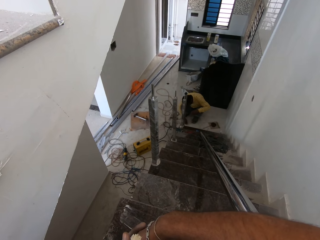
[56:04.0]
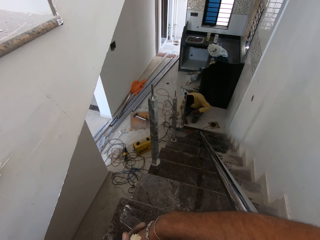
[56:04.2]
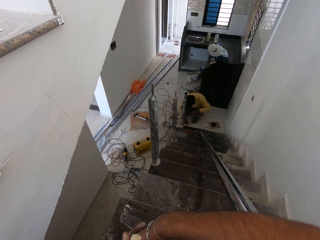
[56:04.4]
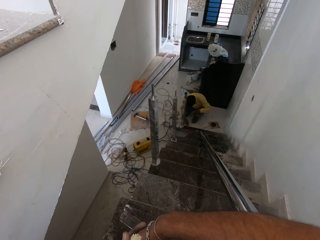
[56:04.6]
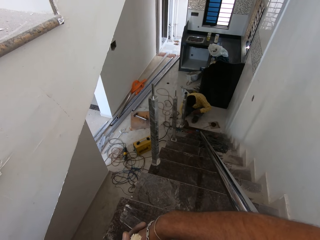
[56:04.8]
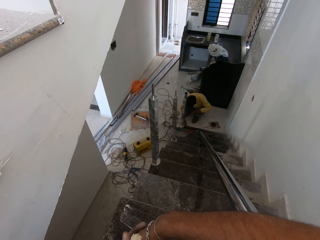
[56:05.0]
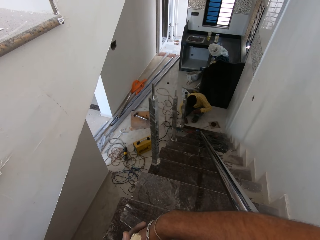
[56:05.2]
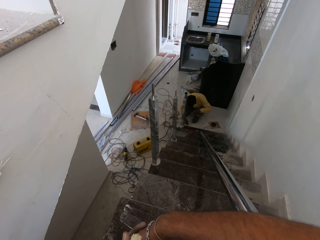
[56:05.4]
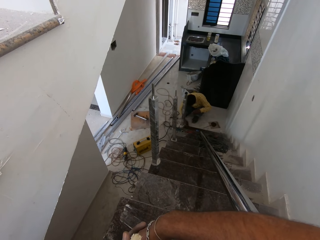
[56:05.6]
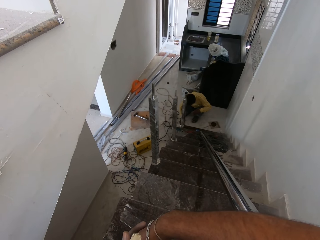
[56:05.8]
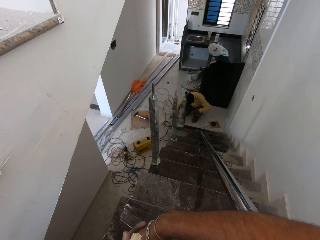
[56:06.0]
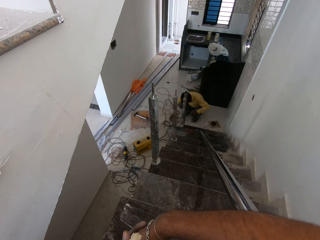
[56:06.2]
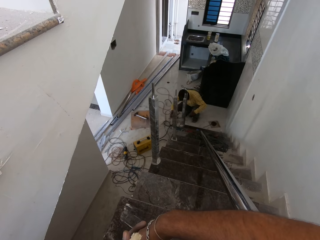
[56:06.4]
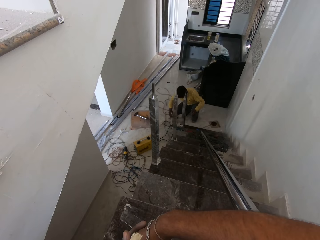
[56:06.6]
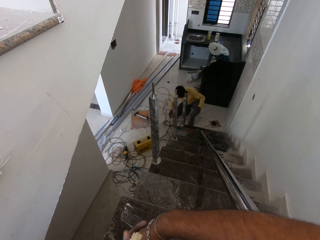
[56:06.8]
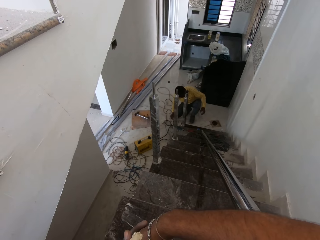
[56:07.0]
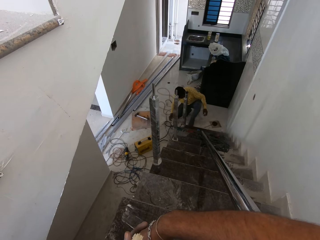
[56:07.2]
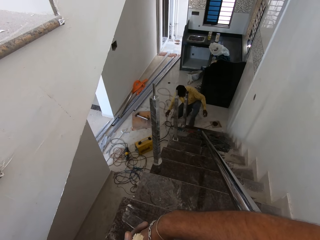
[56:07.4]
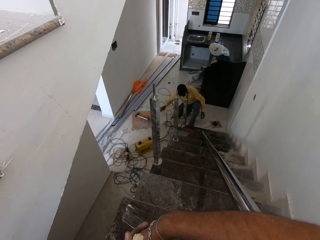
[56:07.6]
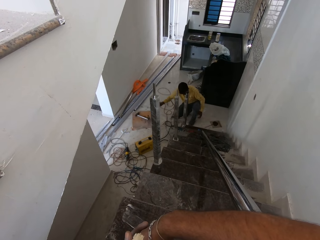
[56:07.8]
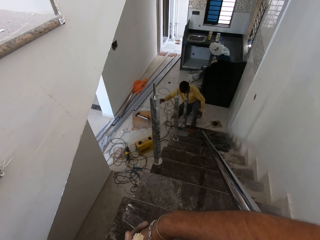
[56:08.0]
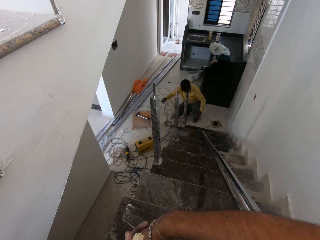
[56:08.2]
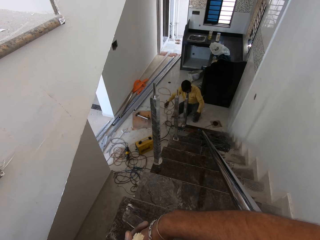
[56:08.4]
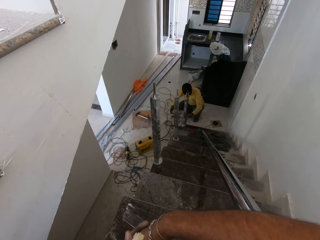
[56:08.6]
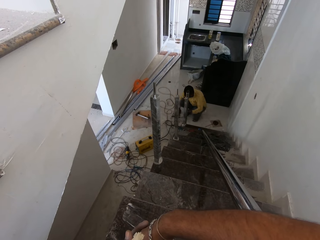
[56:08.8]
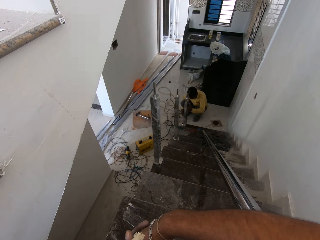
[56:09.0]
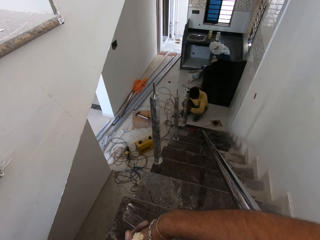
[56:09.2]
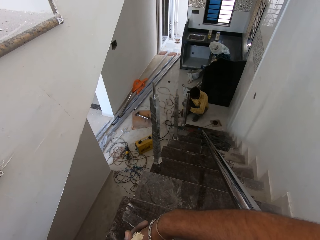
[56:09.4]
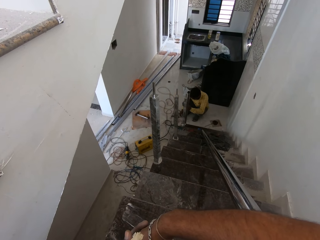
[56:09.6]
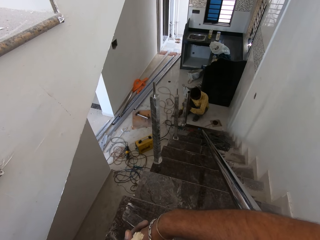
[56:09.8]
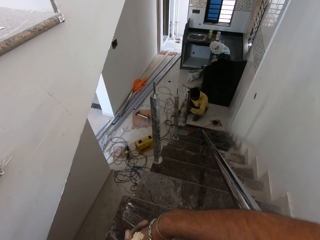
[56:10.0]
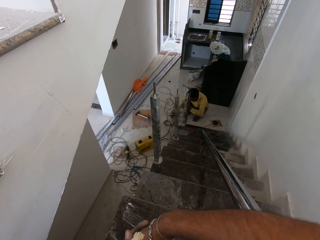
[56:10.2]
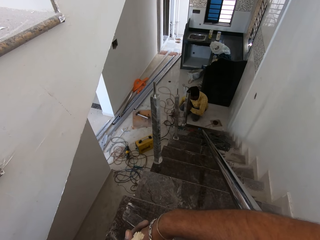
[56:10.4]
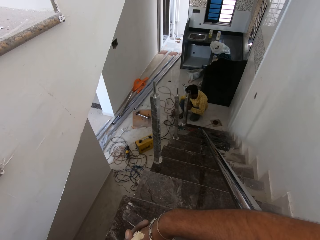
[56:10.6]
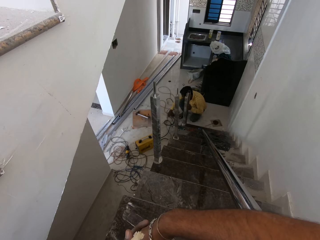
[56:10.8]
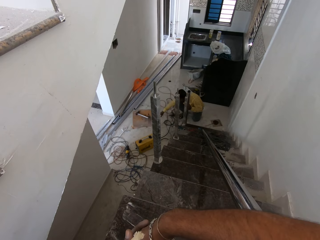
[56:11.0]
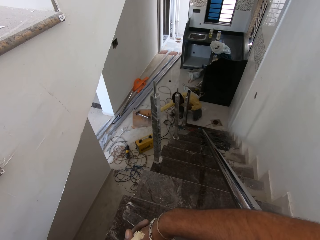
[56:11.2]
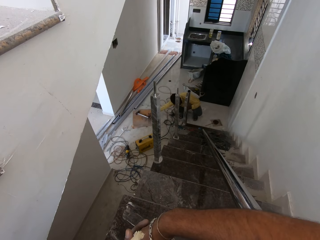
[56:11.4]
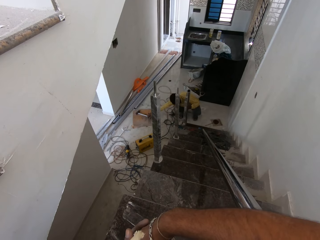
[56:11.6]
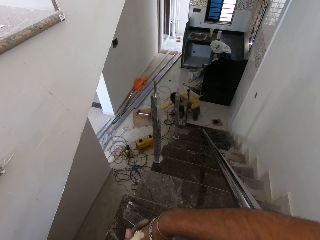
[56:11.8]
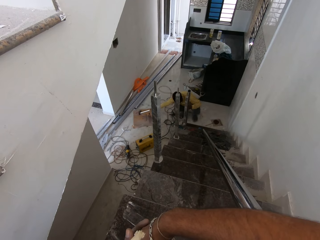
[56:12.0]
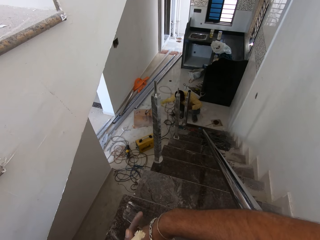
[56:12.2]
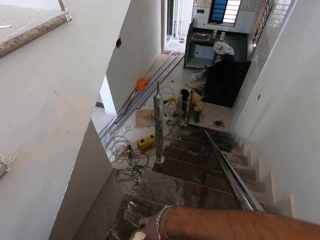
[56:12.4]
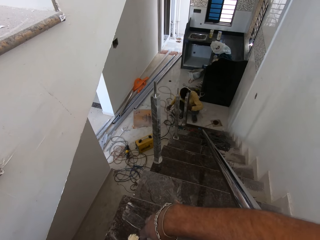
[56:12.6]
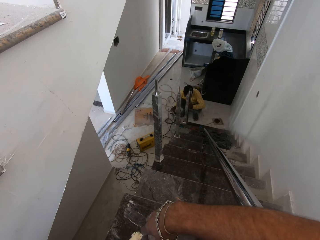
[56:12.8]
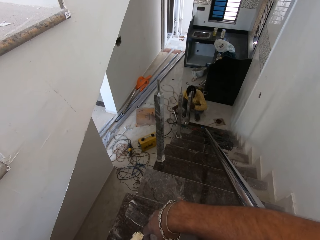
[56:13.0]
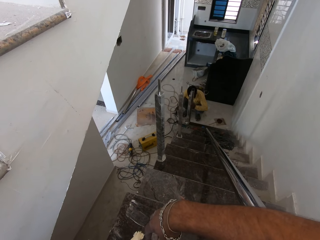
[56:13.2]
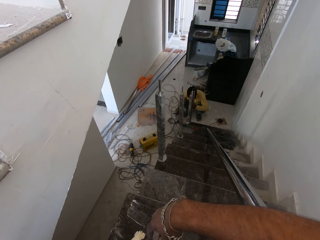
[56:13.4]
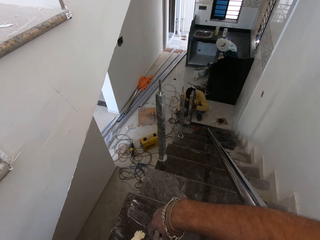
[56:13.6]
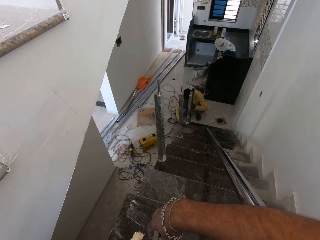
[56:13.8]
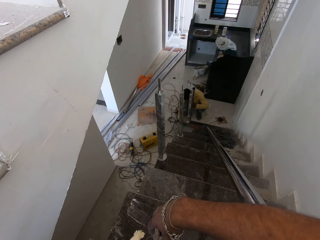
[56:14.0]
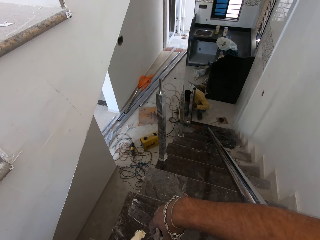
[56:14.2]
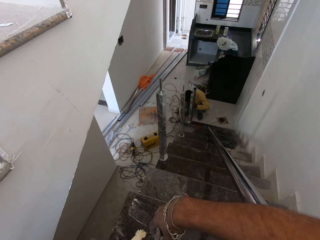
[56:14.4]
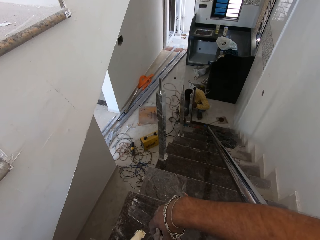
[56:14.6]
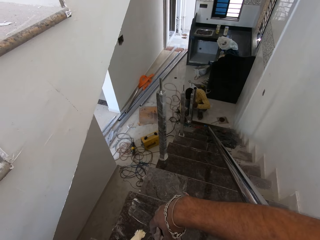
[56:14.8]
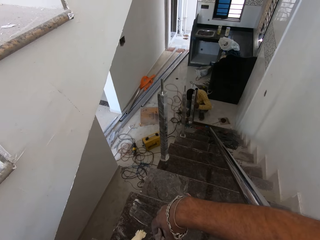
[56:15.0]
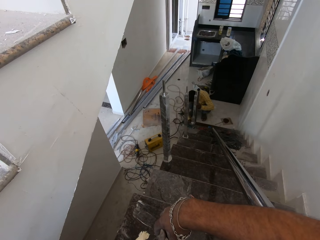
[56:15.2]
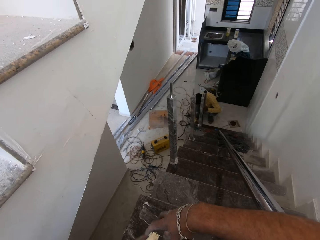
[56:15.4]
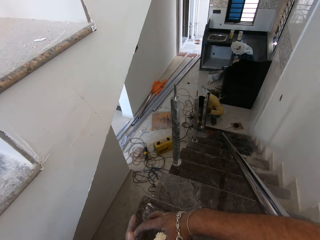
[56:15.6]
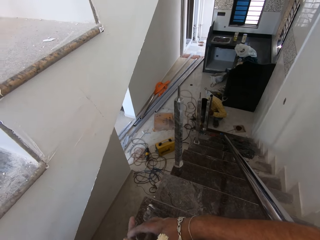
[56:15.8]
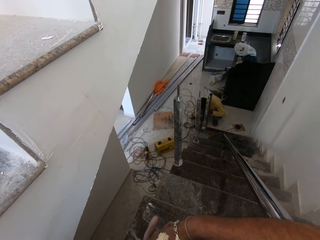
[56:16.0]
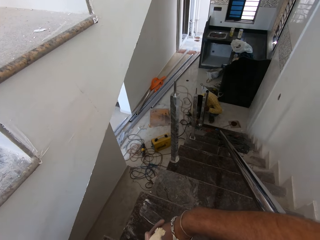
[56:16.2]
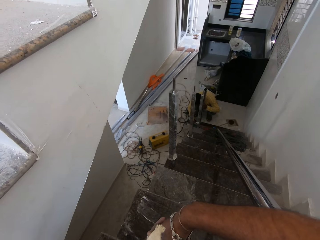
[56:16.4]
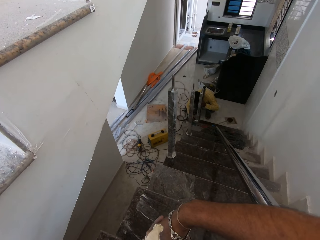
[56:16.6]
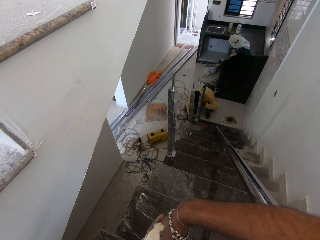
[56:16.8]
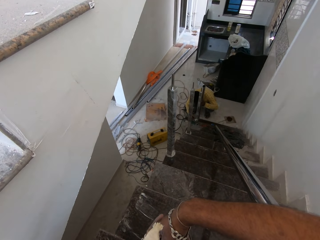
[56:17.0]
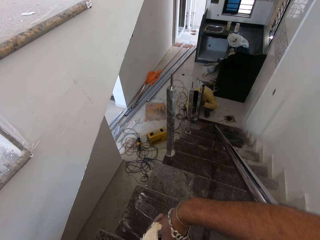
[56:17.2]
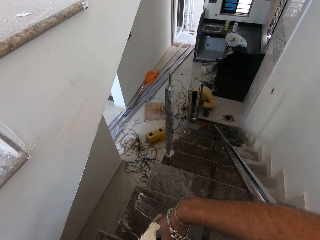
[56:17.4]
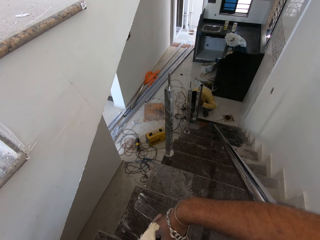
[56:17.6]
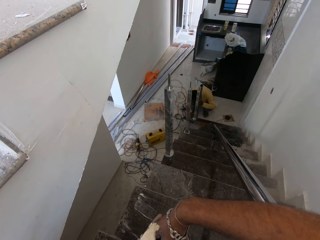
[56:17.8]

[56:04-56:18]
The man picks nails from the ground with his right hand. The man holds something in the floor, rubs something in the floor with the hand, and rubs the floor with the leg. The man holds the metal bar with the left hand and moves the wires with the right hand. The man takes a grinder or another metal bar from the ground with his right hand. The man drops the metal bar in the floor and holds something in the floor.

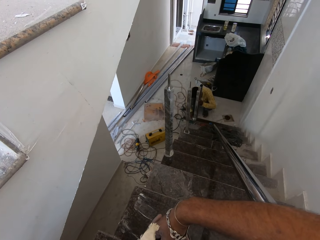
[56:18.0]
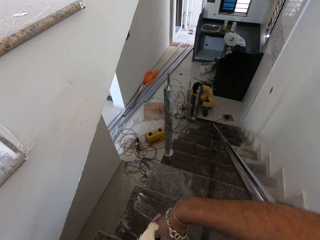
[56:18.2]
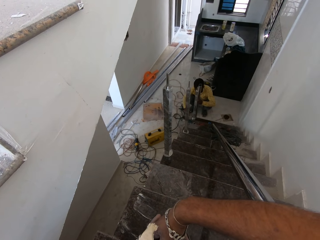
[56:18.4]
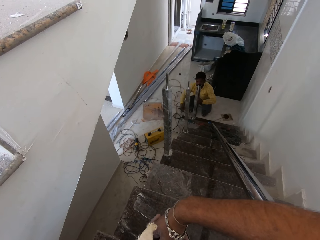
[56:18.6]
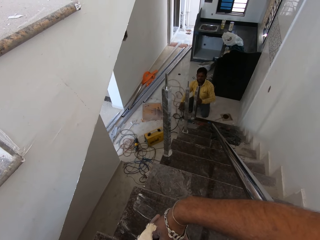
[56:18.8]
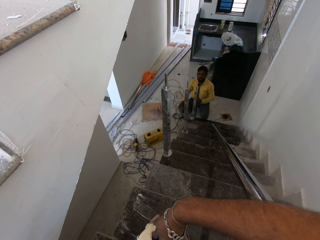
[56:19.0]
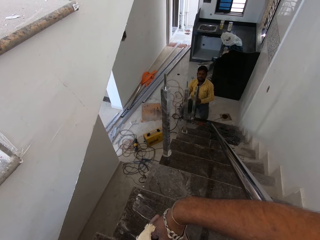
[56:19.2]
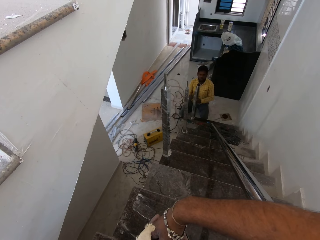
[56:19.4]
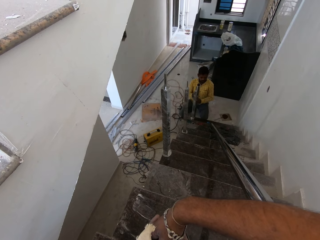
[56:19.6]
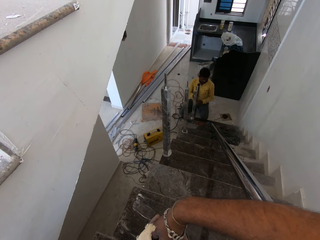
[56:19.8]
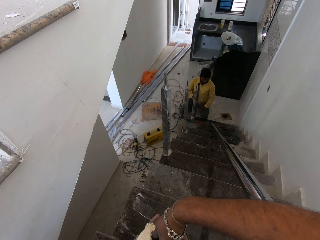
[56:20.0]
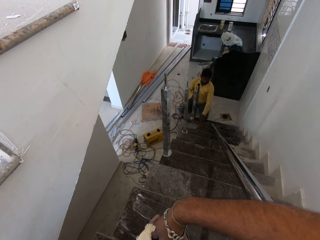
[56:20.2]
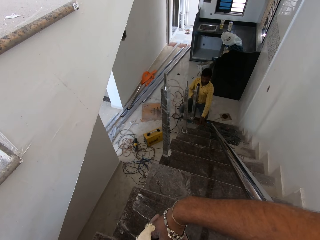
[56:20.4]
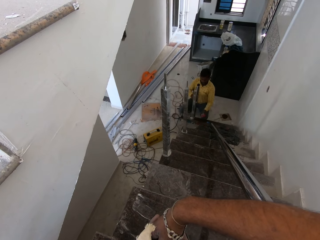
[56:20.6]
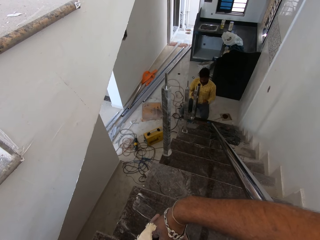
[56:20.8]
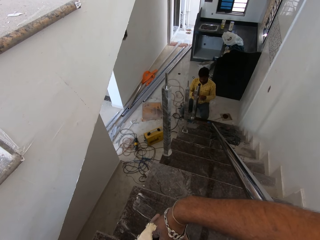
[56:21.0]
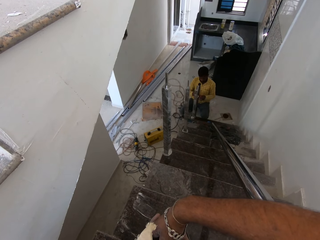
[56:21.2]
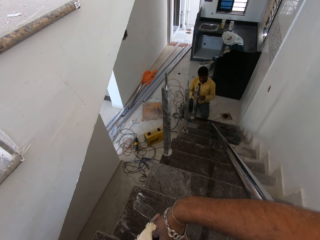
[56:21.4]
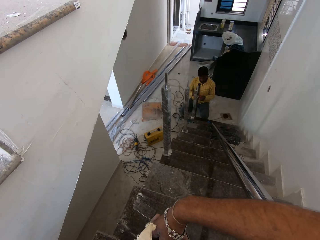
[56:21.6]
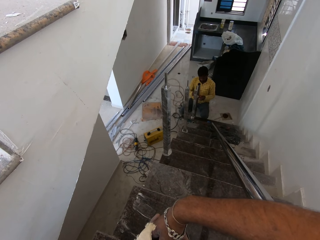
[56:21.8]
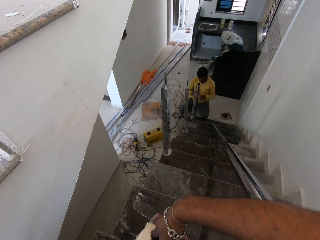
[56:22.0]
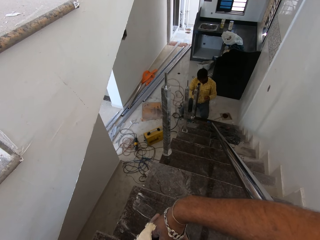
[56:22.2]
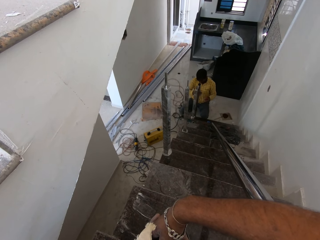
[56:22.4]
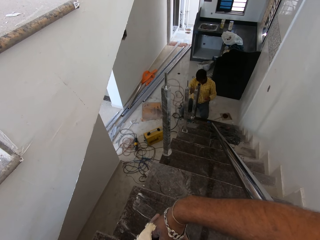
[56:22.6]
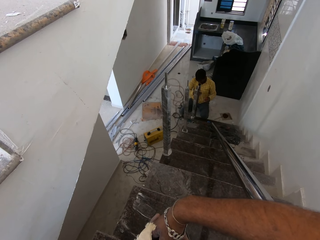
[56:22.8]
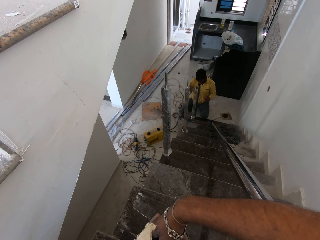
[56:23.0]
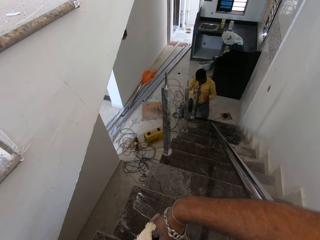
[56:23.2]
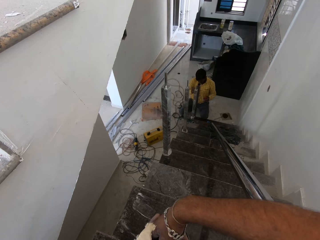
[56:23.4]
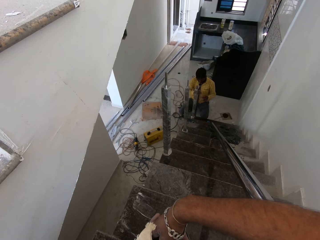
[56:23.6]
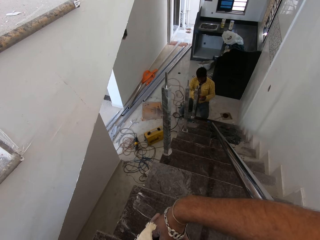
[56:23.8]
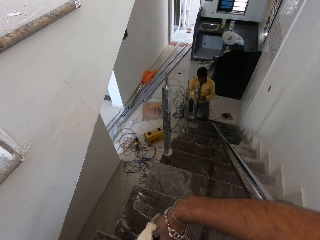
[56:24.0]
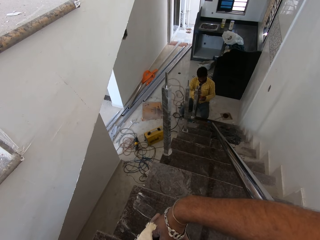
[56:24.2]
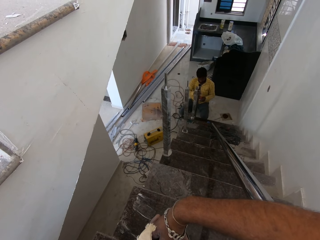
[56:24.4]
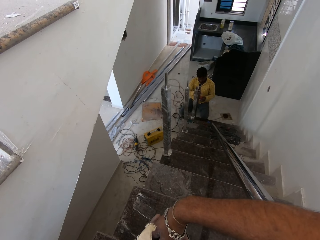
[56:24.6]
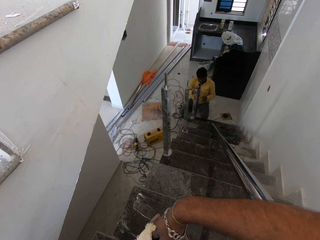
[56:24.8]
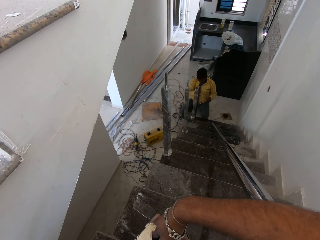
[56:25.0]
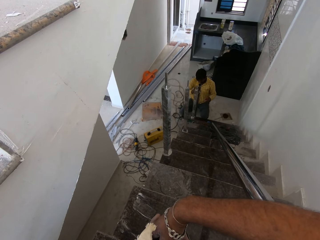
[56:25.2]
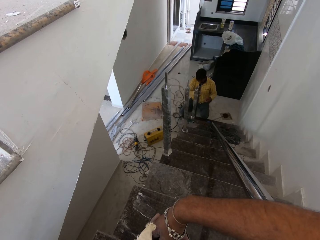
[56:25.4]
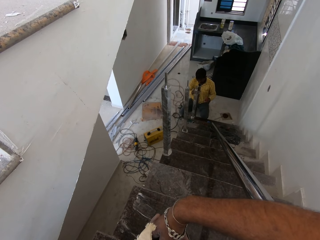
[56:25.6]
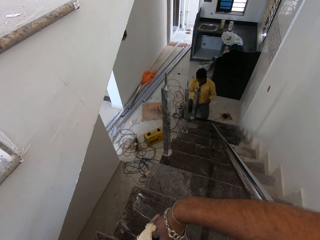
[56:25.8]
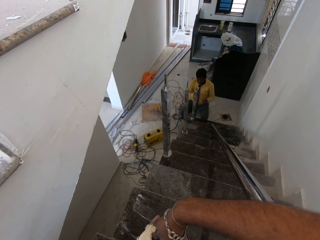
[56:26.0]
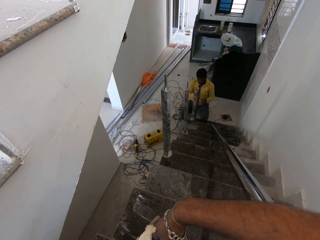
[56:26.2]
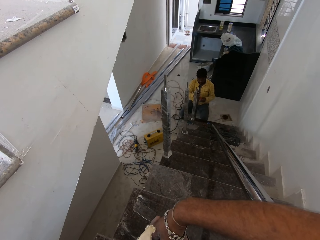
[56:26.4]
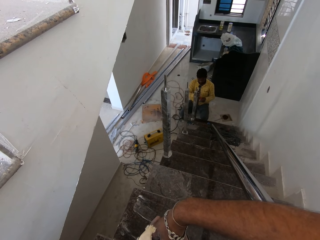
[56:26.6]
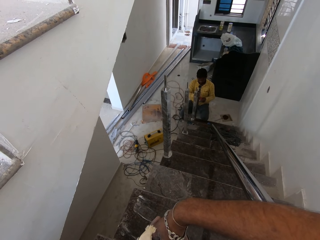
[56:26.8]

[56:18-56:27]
The man holds the metal bar with the left hand. The man takes a nail from the ground with his left hand. The man holds something with both hands. The man hits the hollow steel rod with his right hand. The man holds the metal bar with the left hand. The man hits the hollow steel rod with his right hand.
